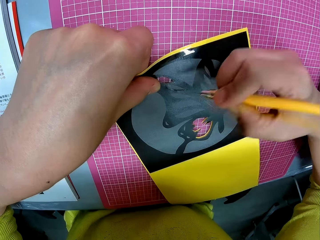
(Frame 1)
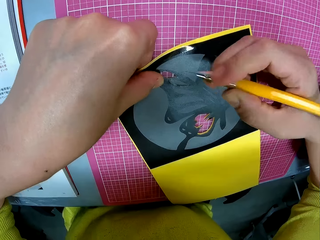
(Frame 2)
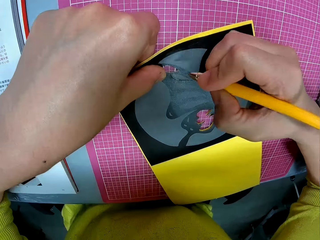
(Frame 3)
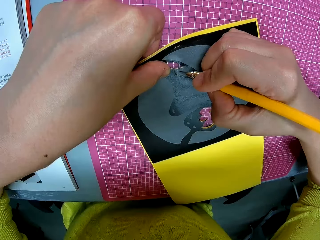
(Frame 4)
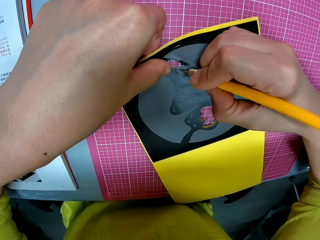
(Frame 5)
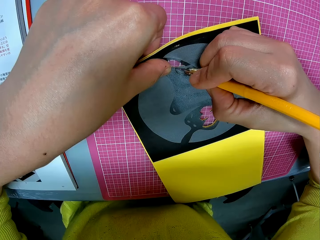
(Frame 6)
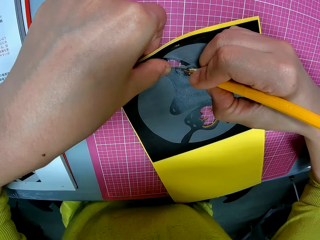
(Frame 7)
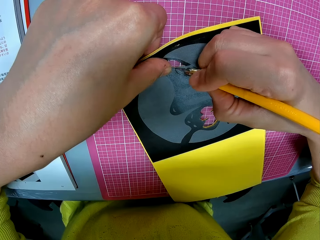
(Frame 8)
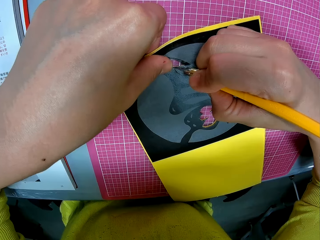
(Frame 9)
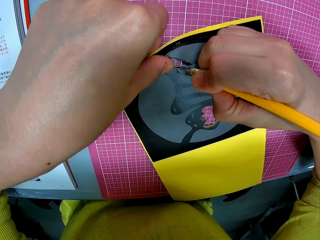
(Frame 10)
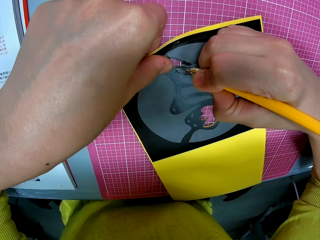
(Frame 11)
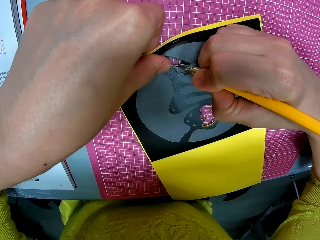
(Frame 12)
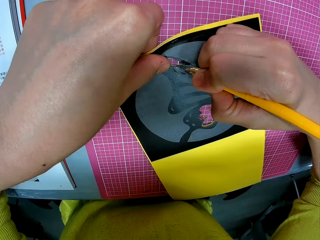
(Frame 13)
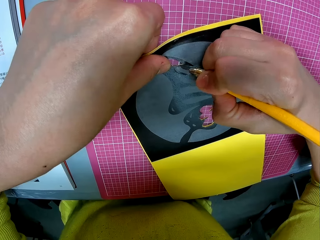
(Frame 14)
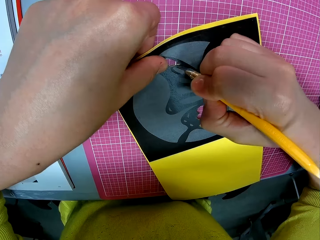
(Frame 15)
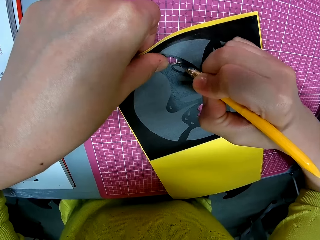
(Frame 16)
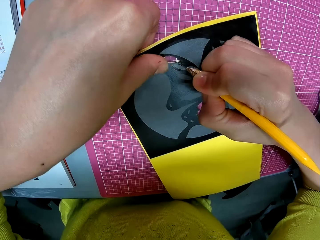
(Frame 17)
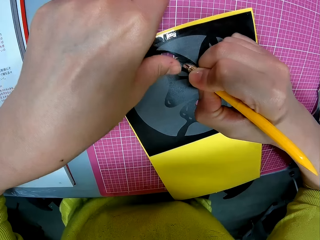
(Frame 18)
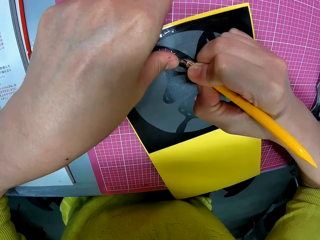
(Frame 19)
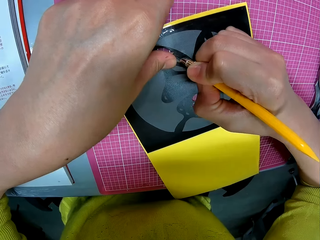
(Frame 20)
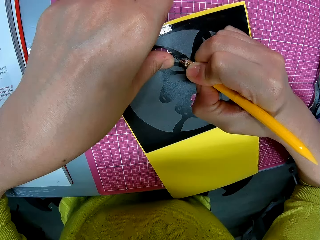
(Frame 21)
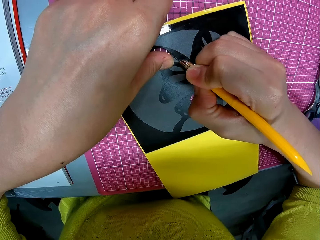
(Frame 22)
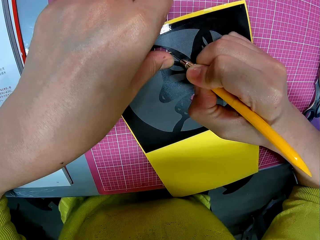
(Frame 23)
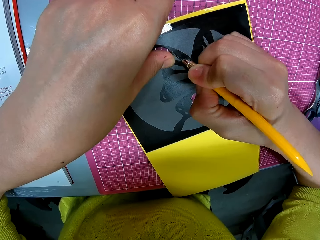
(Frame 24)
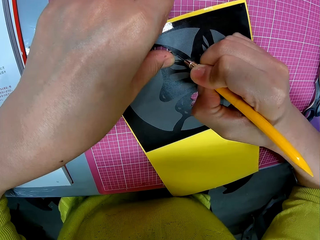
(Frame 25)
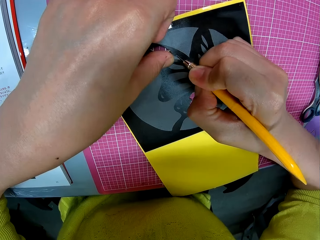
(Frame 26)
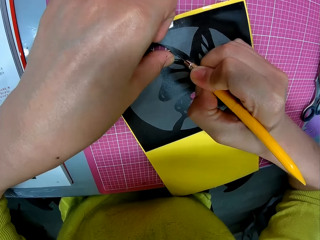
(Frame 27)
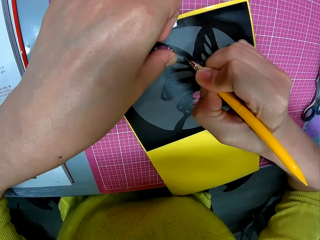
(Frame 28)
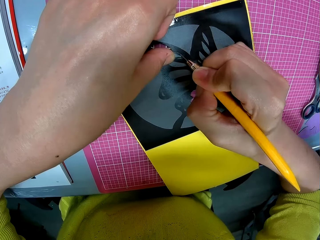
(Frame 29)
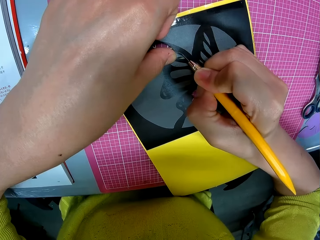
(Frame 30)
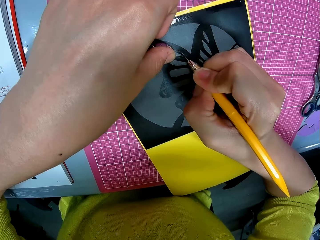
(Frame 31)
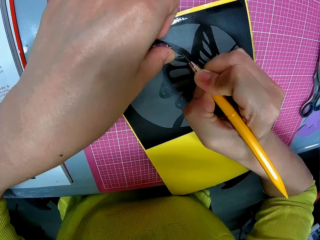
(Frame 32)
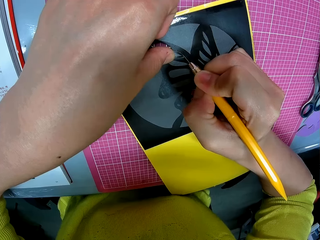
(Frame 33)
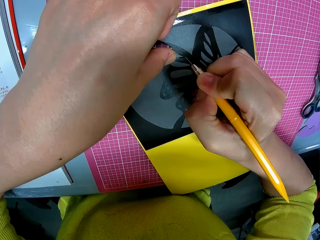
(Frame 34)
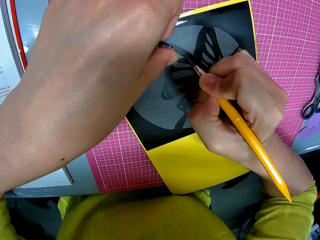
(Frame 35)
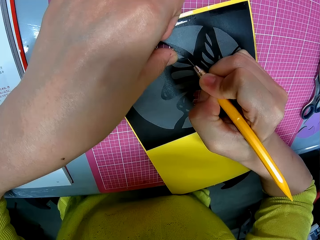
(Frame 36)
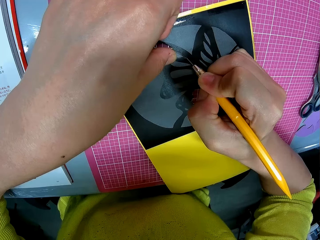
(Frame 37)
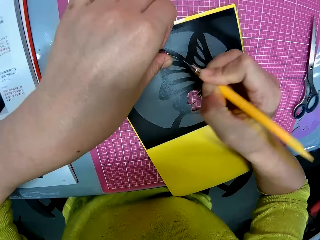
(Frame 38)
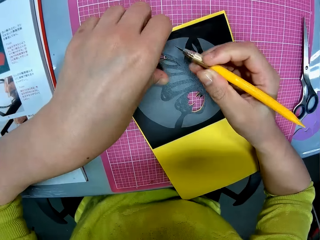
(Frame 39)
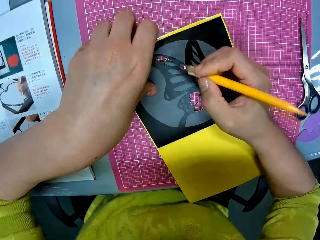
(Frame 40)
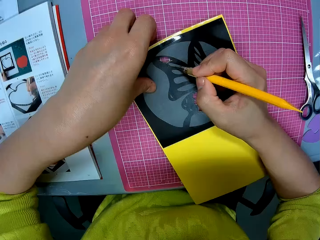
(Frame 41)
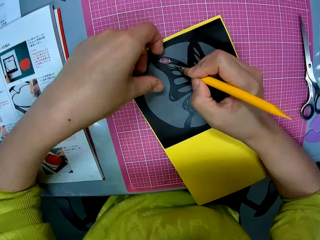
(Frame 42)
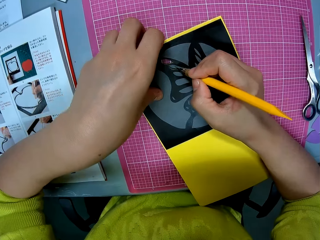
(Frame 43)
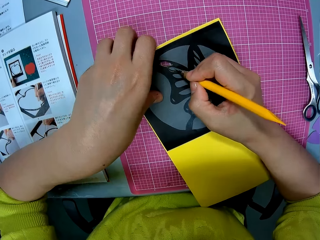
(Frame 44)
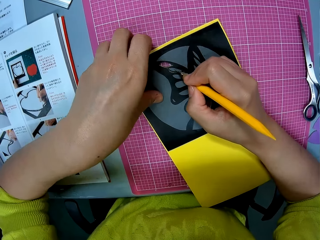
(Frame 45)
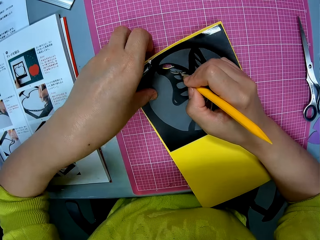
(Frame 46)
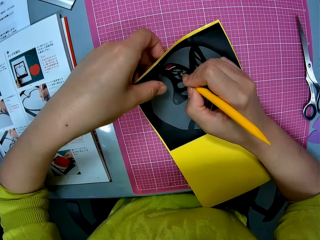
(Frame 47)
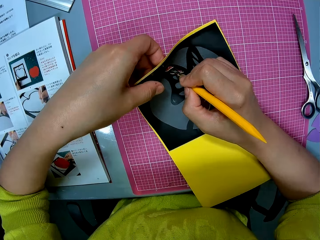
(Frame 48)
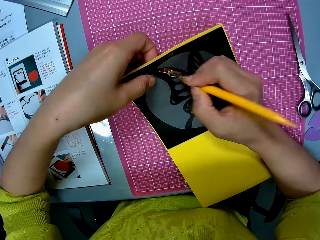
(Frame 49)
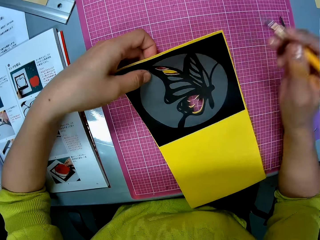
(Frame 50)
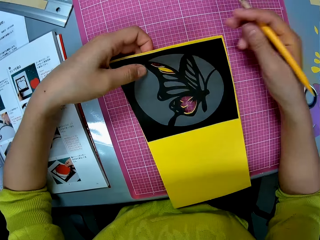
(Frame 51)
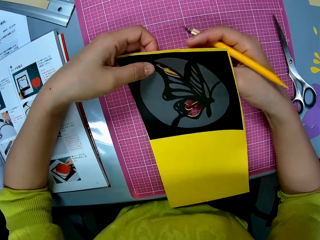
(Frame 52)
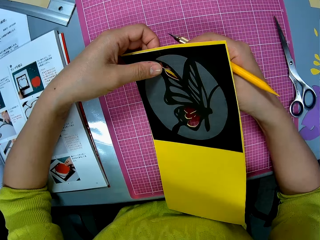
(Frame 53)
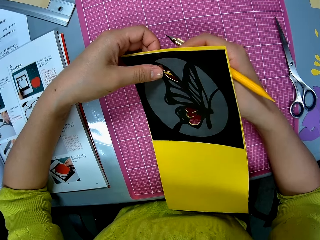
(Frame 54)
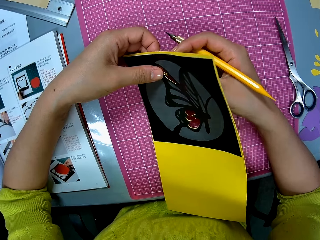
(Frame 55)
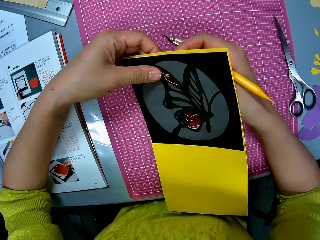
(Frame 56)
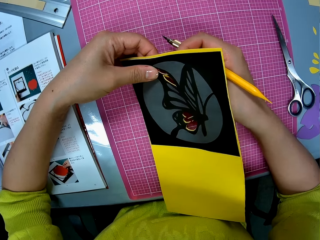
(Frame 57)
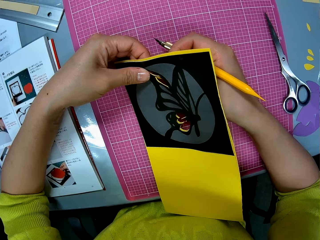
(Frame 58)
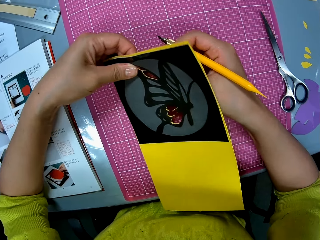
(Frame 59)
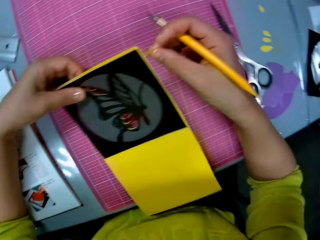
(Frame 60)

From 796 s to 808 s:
The camera wearer adjusts the cutting paper template. They remove the cutout from the papercraft.

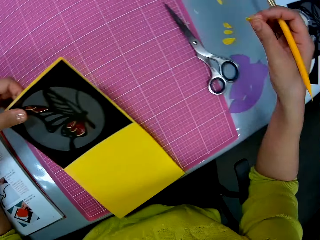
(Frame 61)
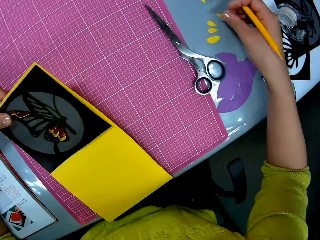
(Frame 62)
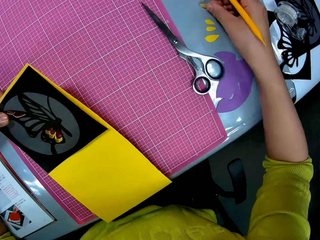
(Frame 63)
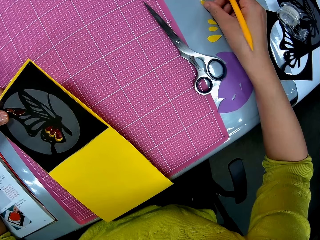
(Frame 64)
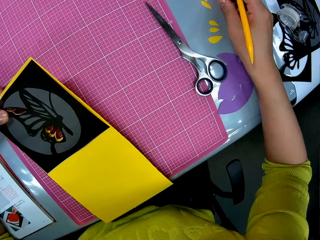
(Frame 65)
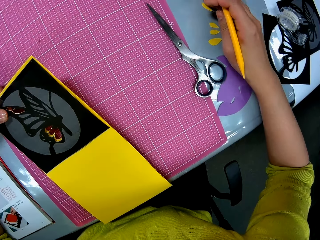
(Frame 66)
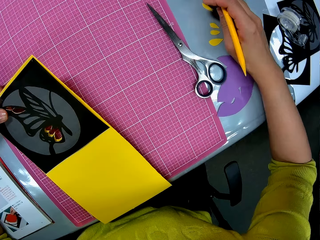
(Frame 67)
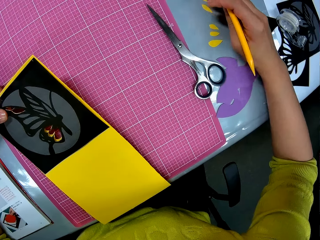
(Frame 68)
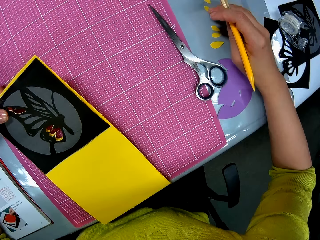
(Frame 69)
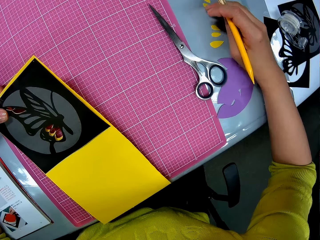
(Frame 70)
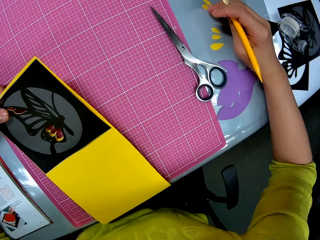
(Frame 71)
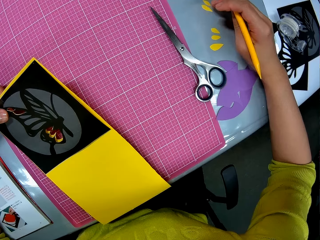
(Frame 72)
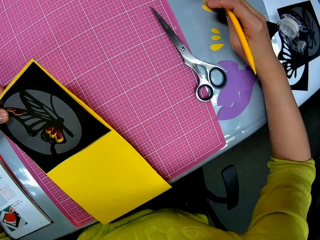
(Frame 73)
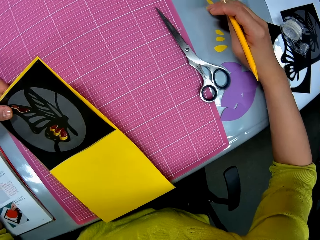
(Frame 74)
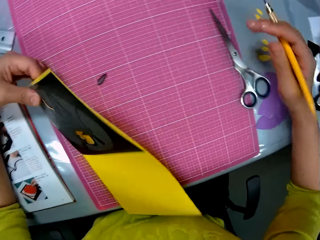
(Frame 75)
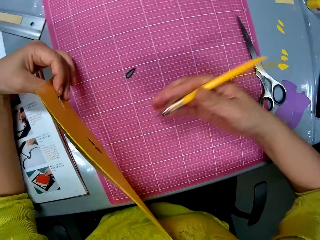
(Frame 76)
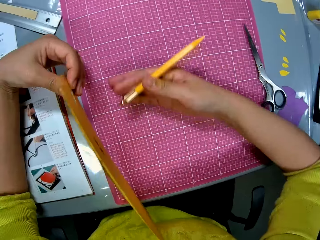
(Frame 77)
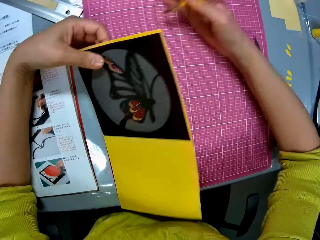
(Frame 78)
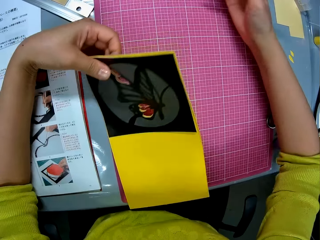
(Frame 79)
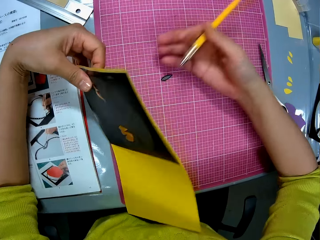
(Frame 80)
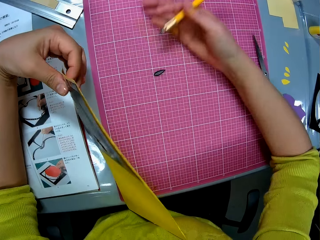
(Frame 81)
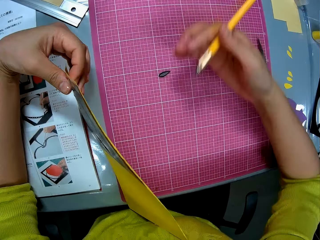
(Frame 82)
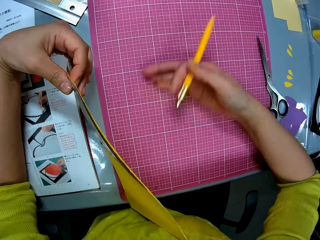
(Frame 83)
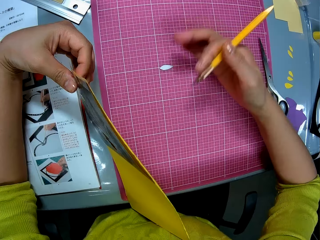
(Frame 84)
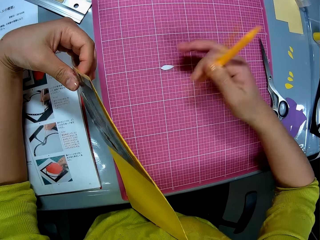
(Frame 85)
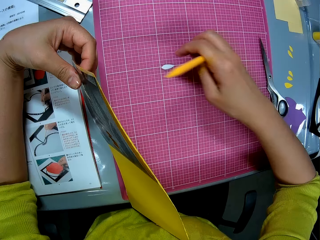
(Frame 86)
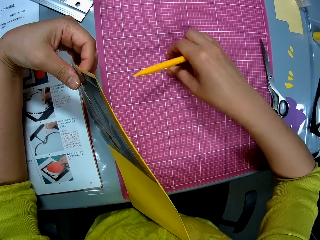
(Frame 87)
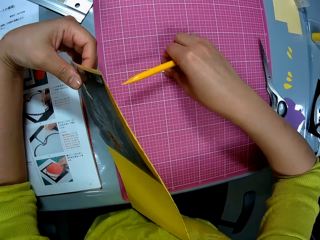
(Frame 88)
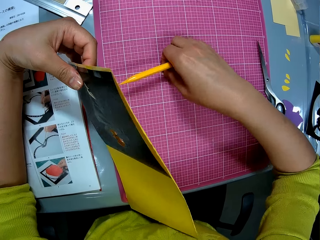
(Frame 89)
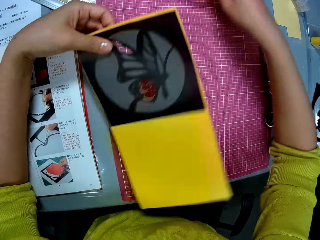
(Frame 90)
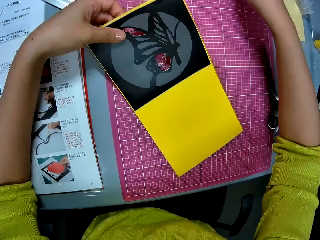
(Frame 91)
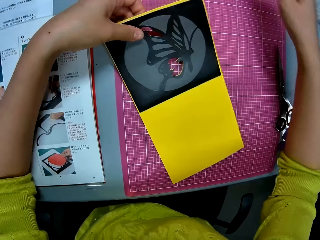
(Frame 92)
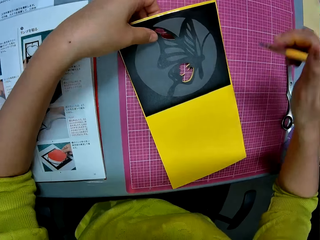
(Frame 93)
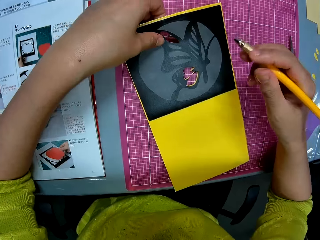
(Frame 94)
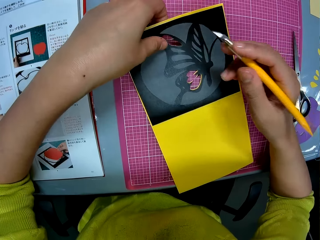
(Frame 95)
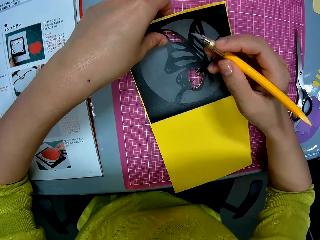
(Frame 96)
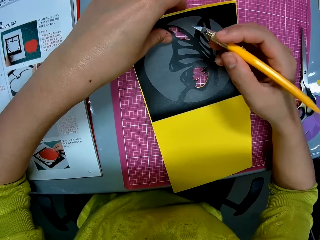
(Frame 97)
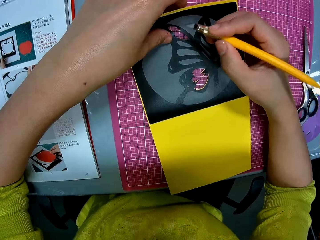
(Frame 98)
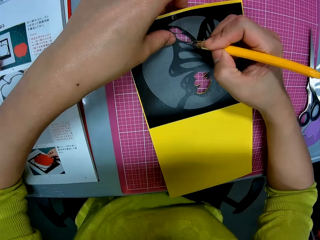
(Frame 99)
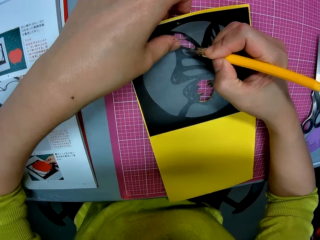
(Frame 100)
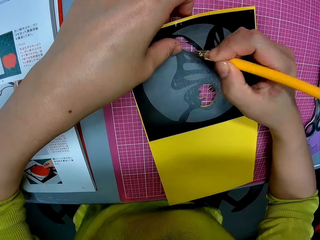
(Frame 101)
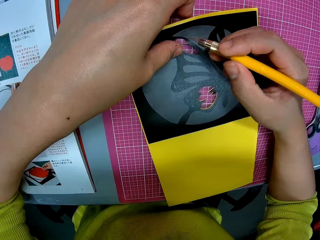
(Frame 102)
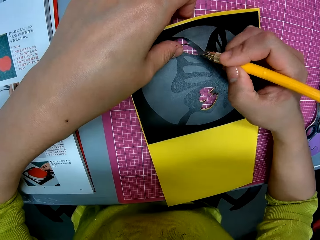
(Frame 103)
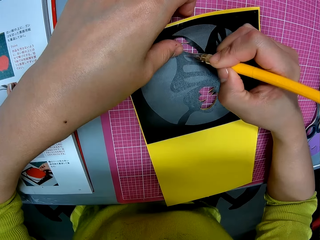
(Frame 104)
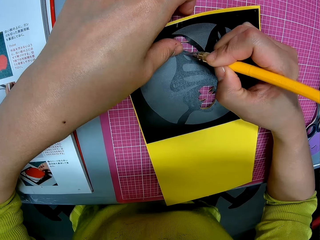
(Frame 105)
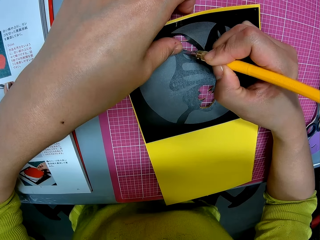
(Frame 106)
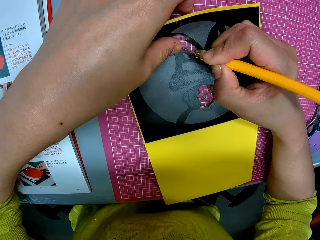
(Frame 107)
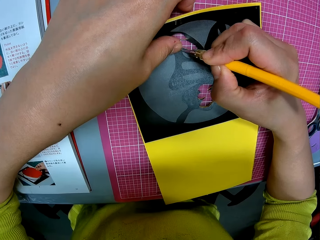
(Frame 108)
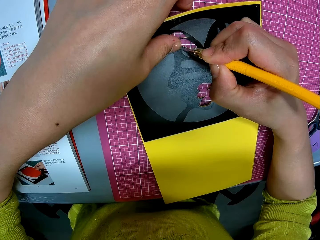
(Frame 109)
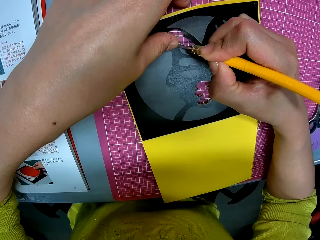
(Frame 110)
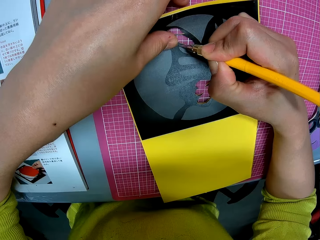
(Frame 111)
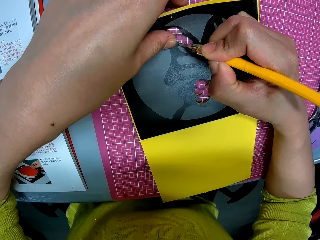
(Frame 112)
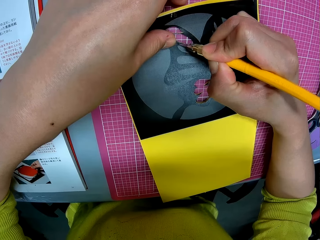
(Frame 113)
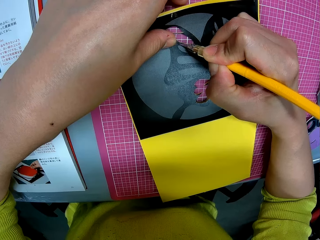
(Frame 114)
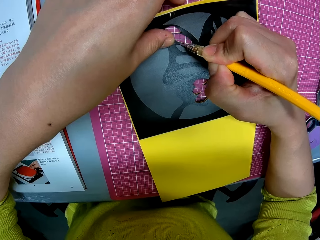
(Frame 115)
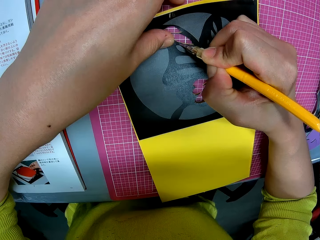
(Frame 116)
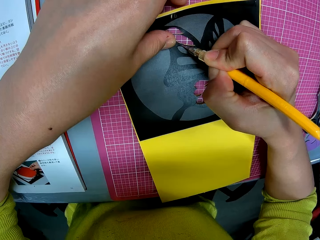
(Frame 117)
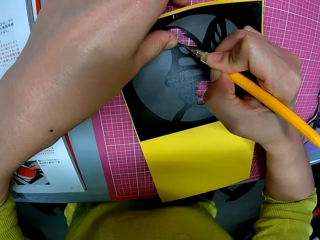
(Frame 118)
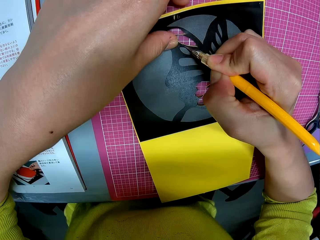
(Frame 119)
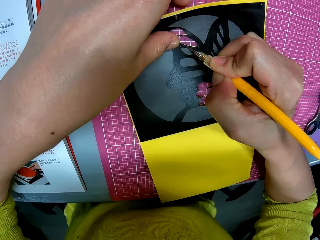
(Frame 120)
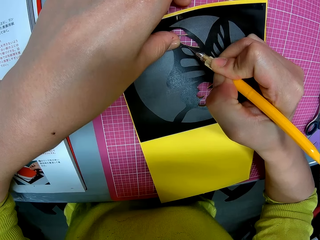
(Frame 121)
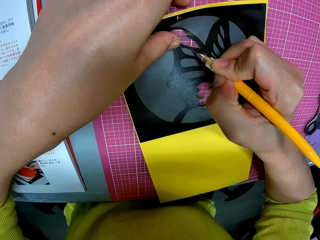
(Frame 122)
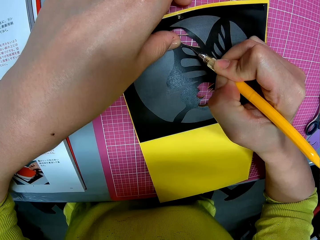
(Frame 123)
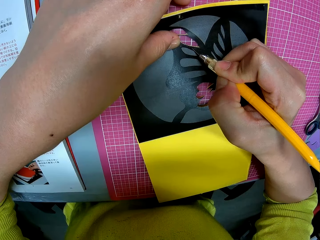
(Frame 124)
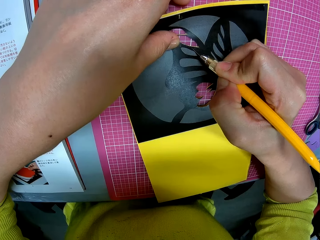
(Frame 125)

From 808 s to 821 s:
The camera wearer puts the cutout or piece of the cutting paper template on the table. She moves the piece of the cutting paper template, turns the cutting paper template and wipes the cutting mat. She picks up the piece of the cutting paper template and puts down the piece of the cutting paper template. She shapes the cutting paper template with a craft knife. She cuts out the butterfly print on the papercraft with the craft knife in her right hand.
